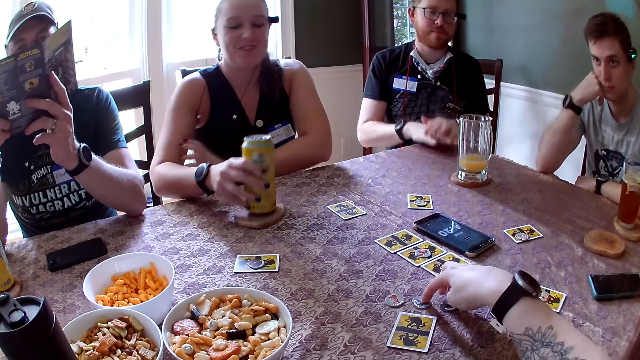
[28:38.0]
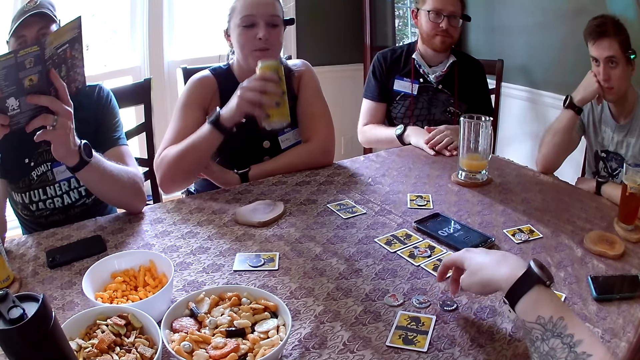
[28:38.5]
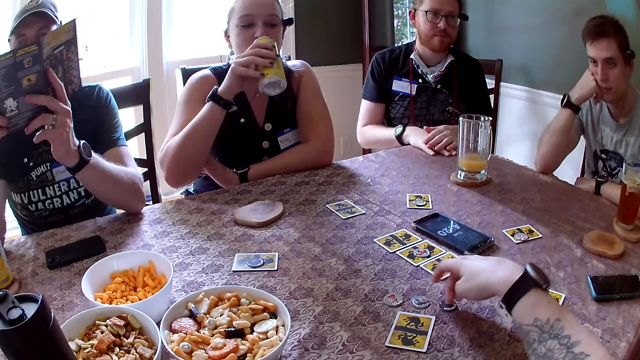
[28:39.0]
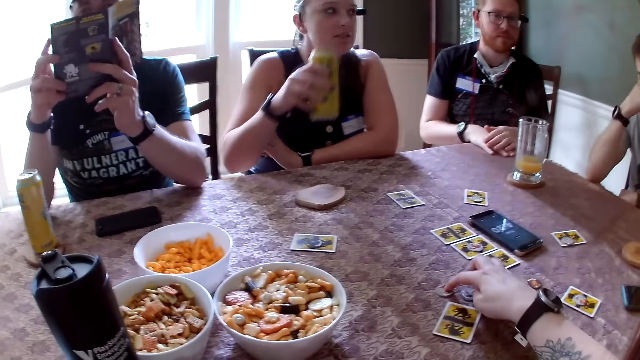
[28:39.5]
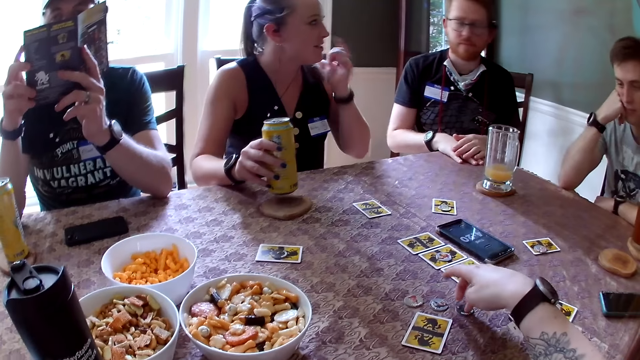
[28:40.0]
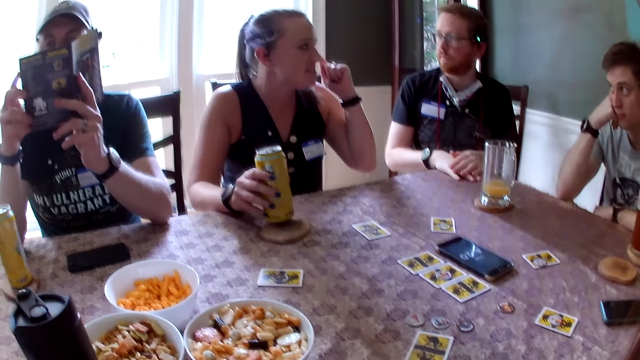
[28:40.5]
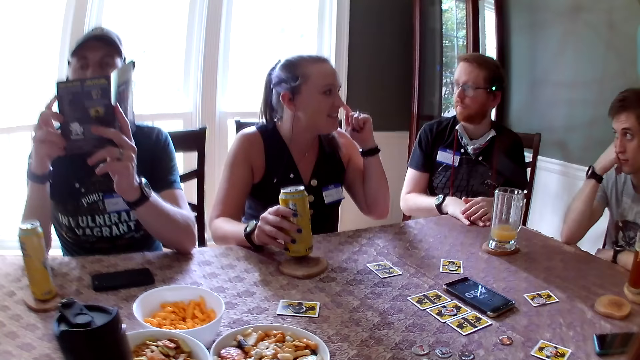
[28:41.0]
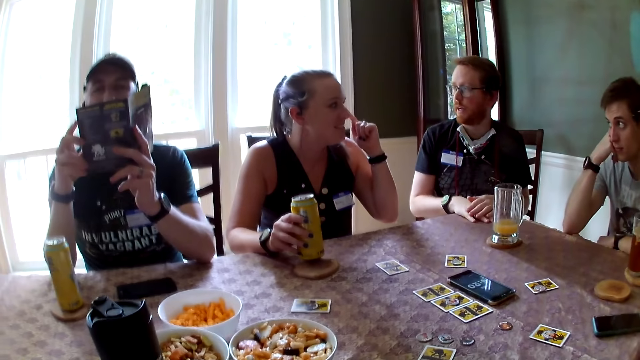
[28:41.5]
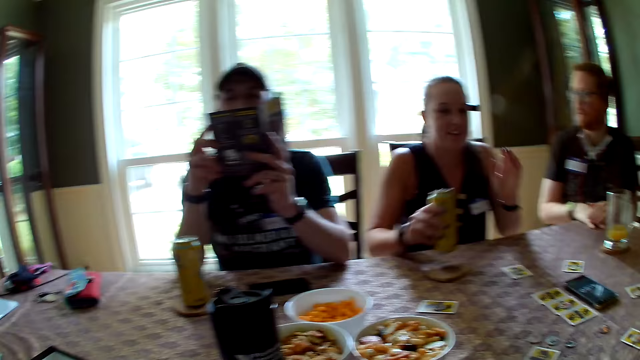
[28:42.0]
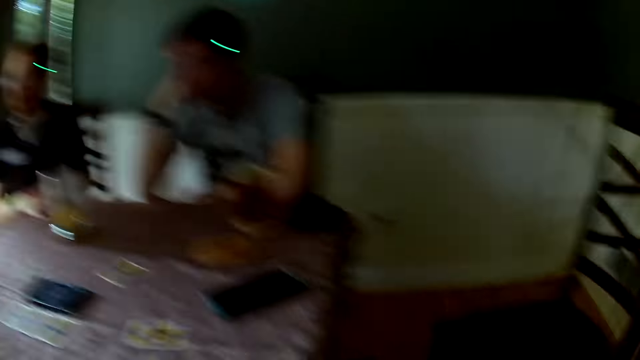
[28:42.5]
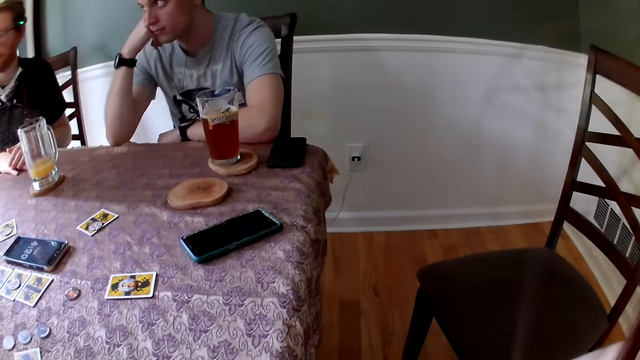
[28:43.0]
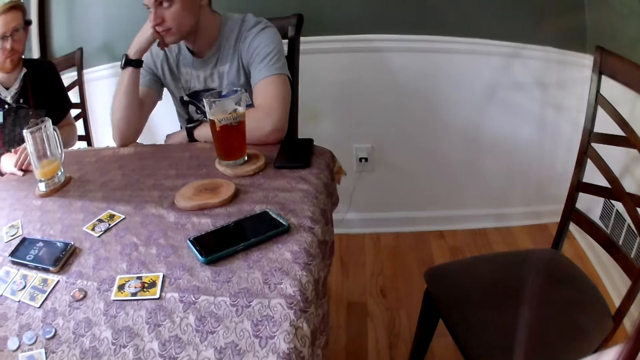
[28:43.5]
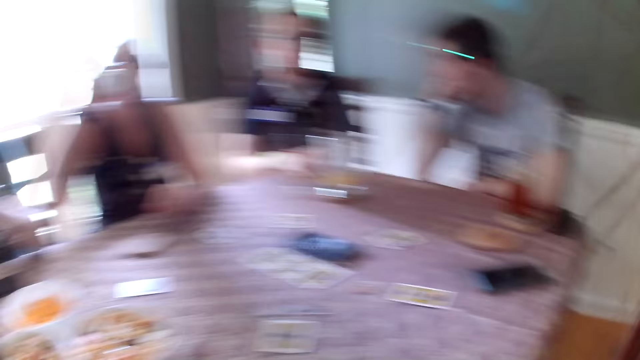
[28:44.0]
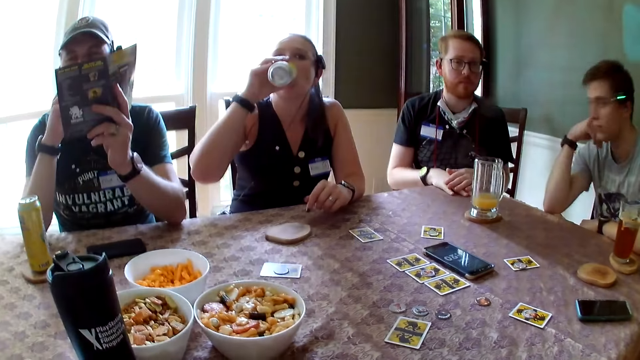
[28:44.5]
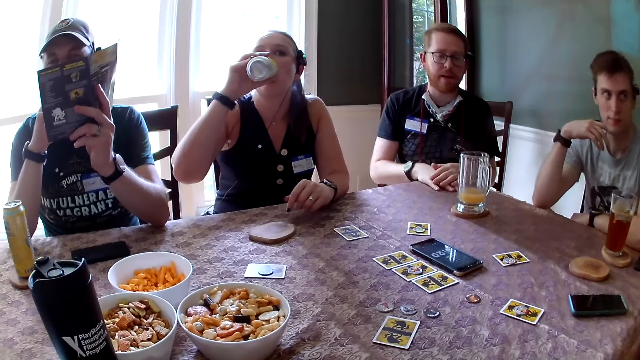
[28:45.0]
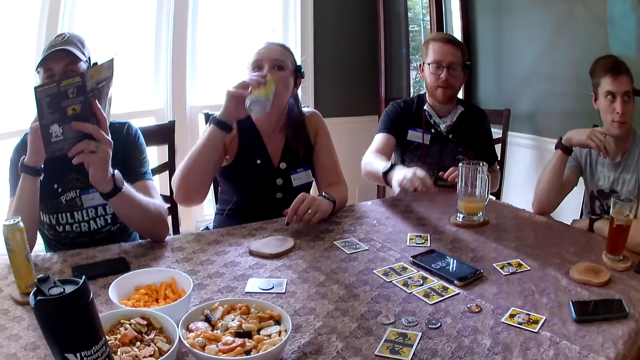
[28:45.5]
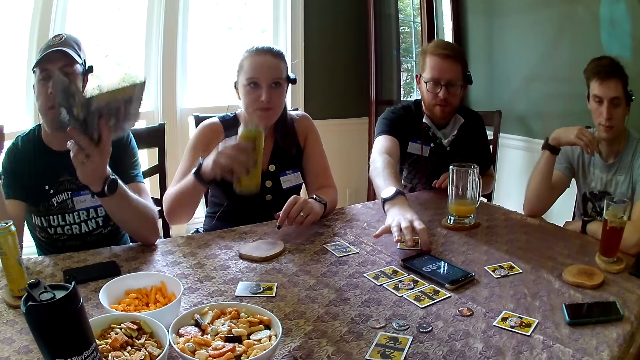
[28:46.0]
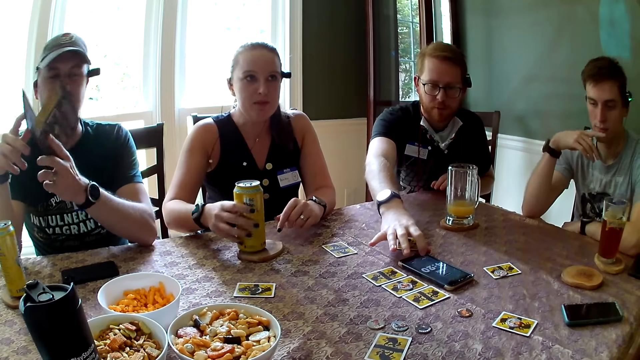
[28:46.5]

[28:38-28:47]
The second man places his right hand on the table. The other woman rests her left hand on her right arm and picks up the can from the coaster on the table with her right hand. The second man places his left hand on his right hand on the table. The first man rests his right hand on his cheek. The other woman raises the can in her right hand to her mouth, lowers the can in her right hand, points to her left ear with her left hand and interacts with the second man. The camera wearer looks around. The other woman drinks from the can in her right hand. The second man interacts with the first woman. The second man stretches his right hand to a phone on the table. The third man closes the game manual with his right hand. The other woman drops the can on the coaster on the table with her right hand.

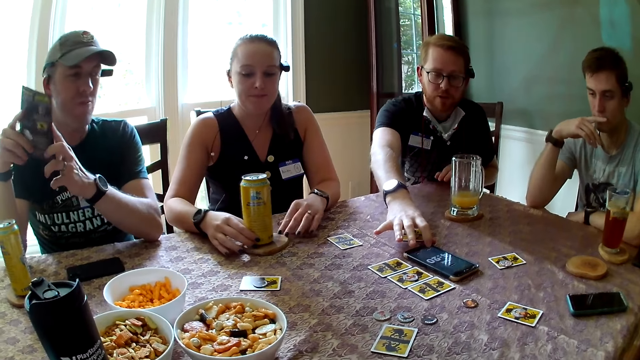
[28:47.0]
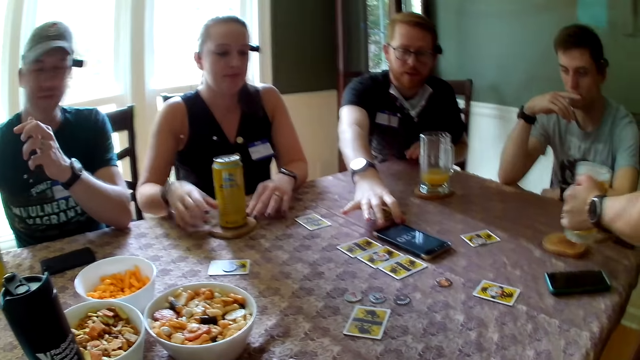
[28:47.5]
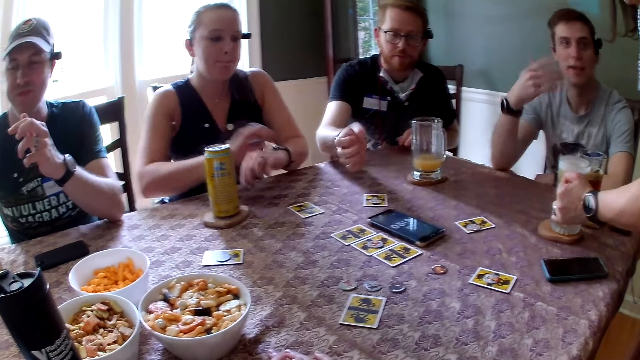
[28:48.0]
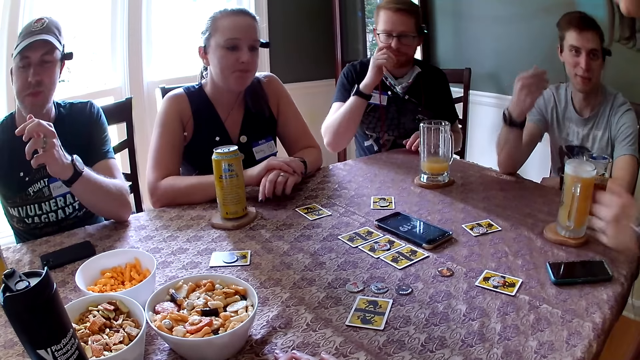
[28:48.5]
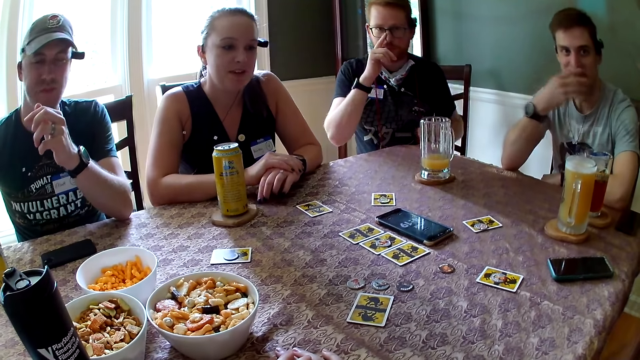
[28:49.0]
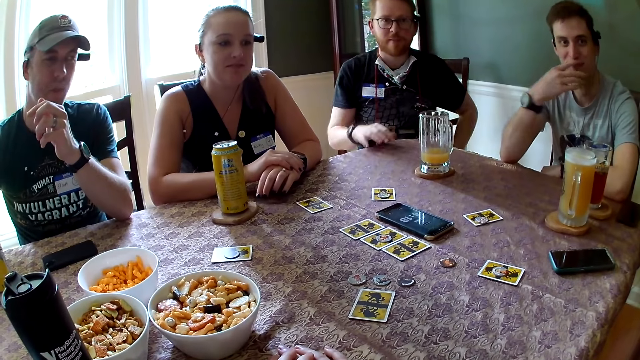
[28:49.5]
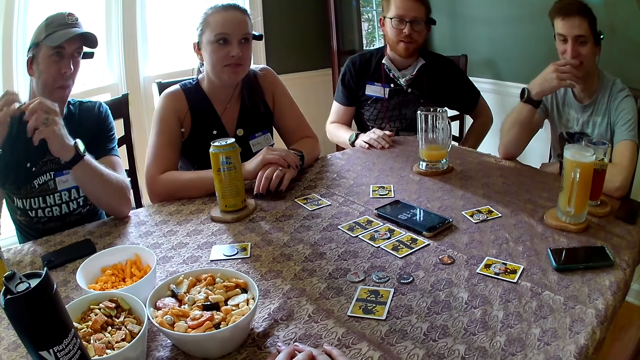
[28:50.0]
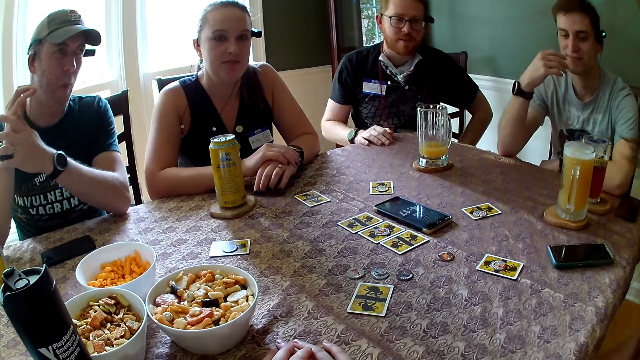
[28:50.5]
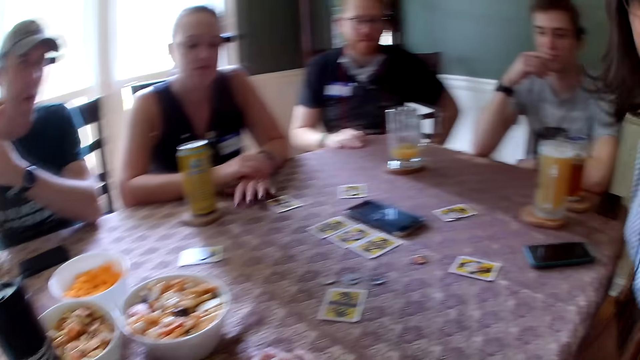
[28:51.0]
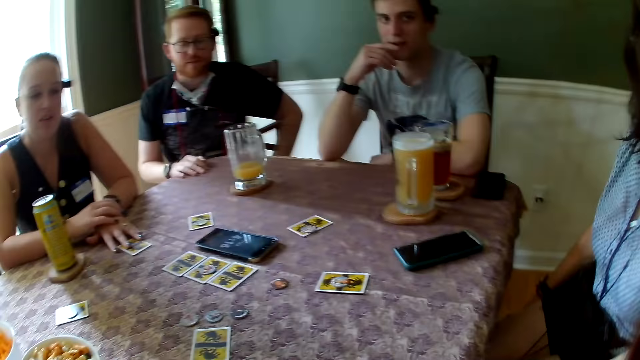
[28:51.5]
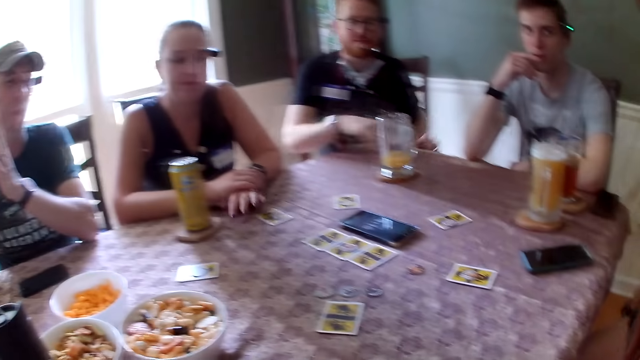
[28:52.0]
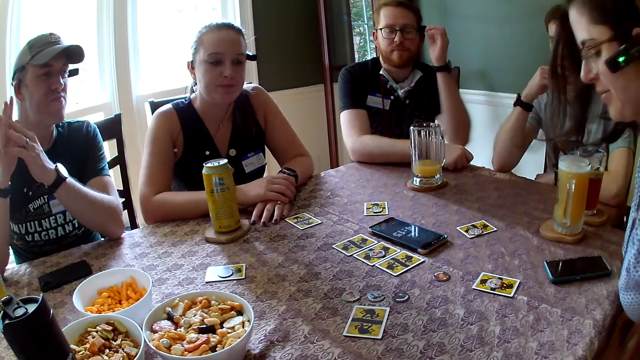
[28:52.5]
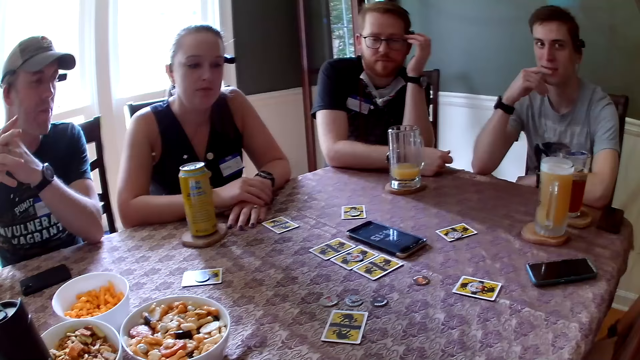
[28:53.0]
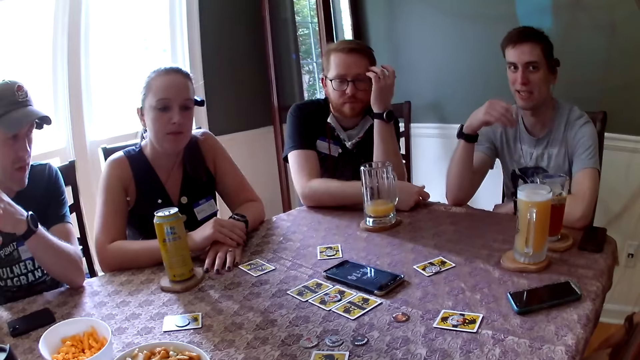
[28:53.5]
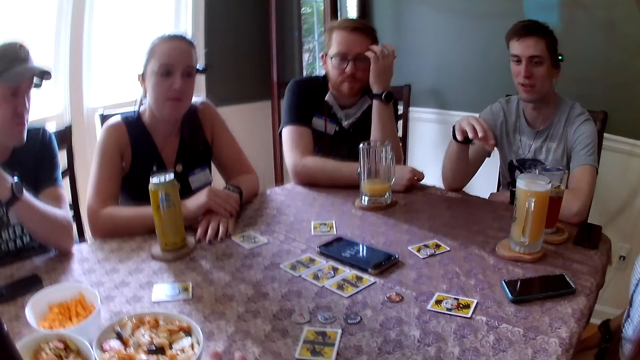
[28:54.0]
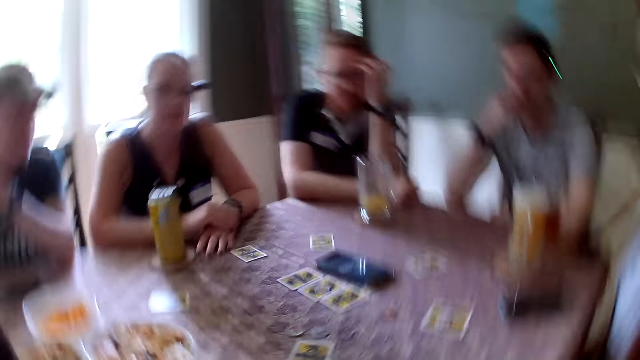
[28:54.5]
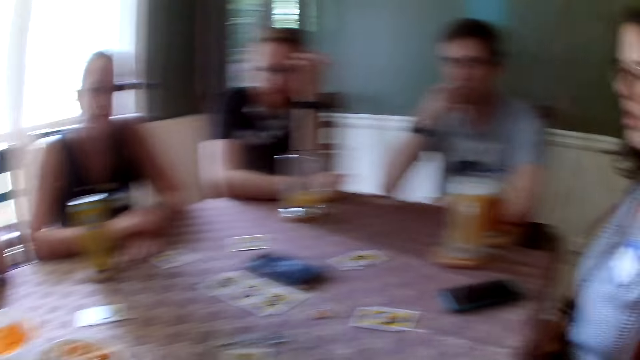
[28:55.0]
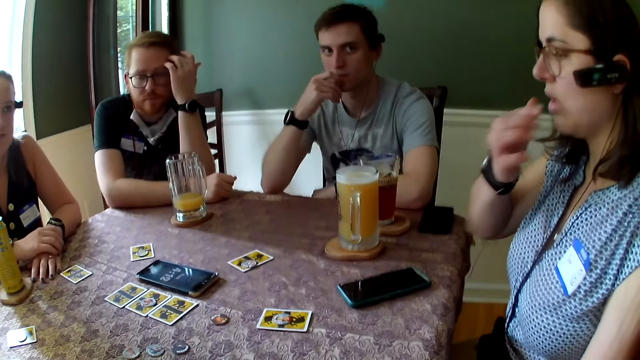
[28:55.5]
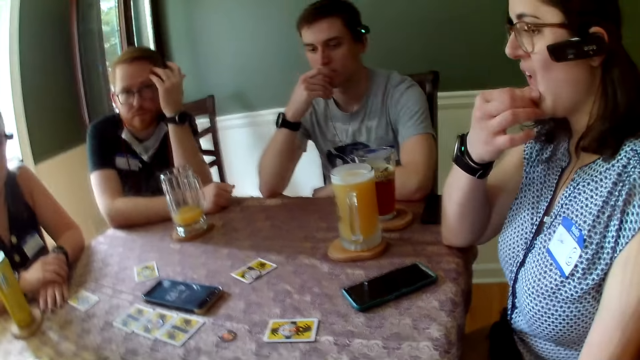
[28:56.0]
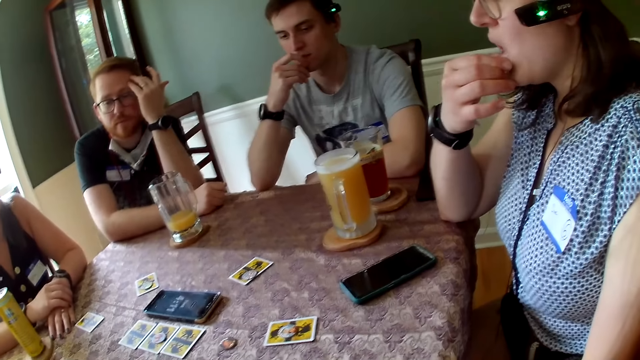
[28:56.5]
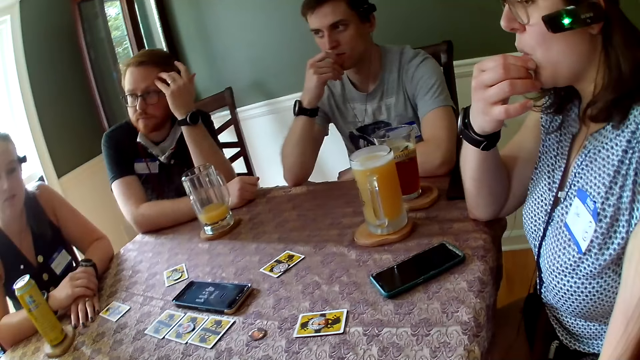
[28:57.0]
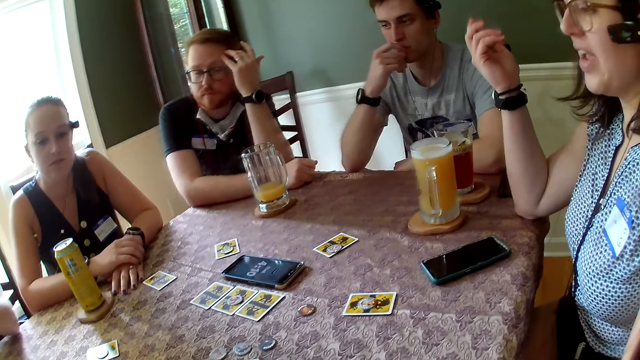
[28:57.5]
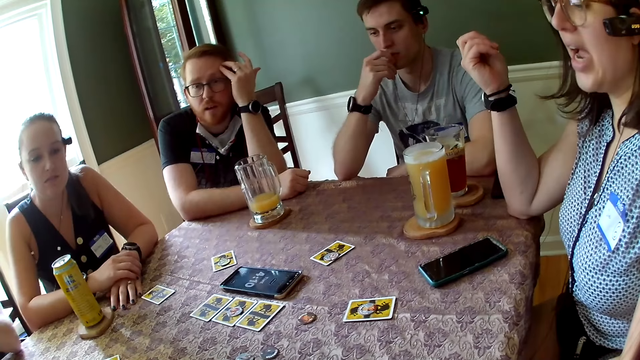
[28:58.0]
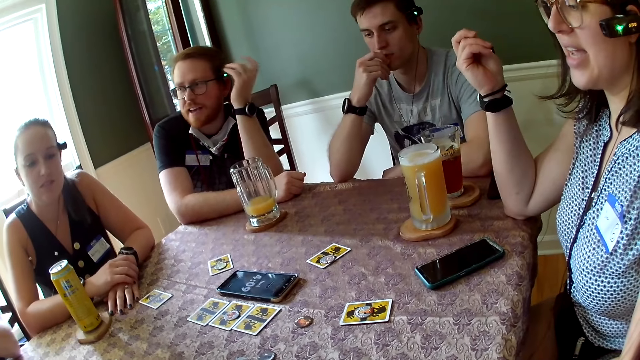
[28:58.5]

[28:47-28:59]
The second man converses with the first woman, the first man, the other woman, the third man and the camera wearer. The other woman moves the can on the coaster with her right hand. The third man drops the game manual on the table with his right hand. The second man presses the phone with his right index finger. The first woman places a glass cup on a coaster on the table with her left hand. The other woman rests her hands on the table. The first man interacts with the first woman. The second man wipes his nose with his right hand and places his right hand on the table. The first woman interacts with the camera wearer. The third man holds his right hand with his left hand. The first woman adjusts a chair with both hands. The other woman moves a card on the table with her left hand and places her left hand on the table. The first man interacts with the camera wearer. The second man places his right arm on the table, places his left elbow on the table and scratches his head with his left hand. The camera wearer interacts with the first woman, interacts with the first man, and converses with the second man, the other woman and the third man. The first woman touches her face with her right hand. The first woman interacts with the camera wearer.
